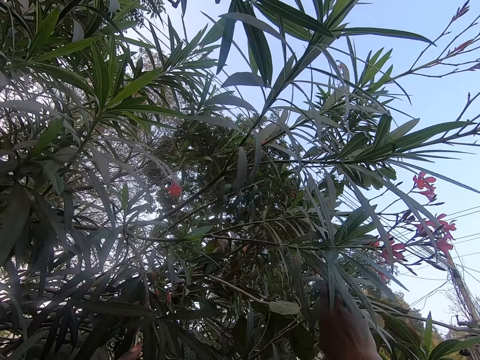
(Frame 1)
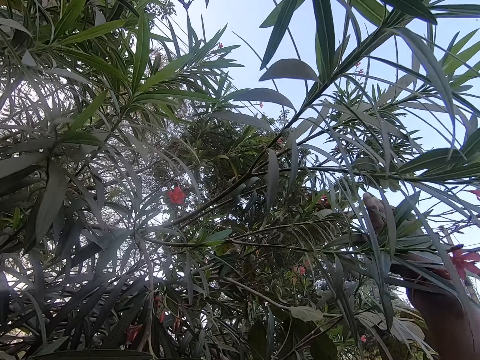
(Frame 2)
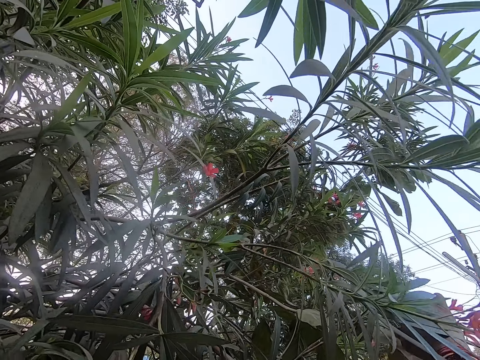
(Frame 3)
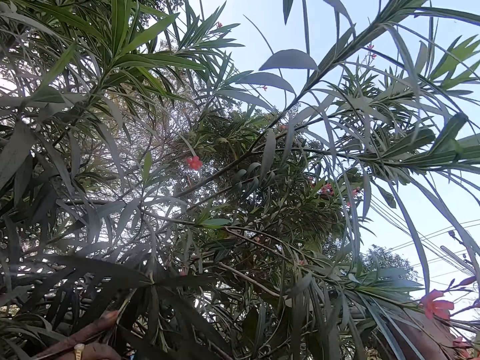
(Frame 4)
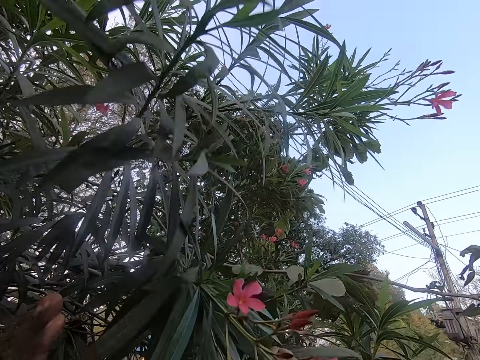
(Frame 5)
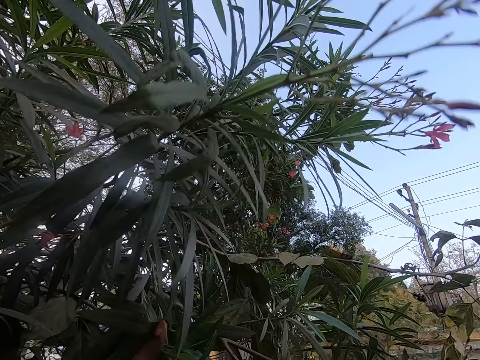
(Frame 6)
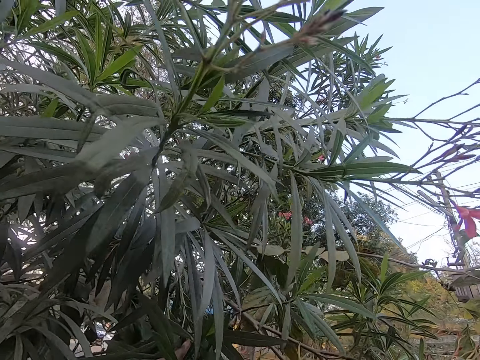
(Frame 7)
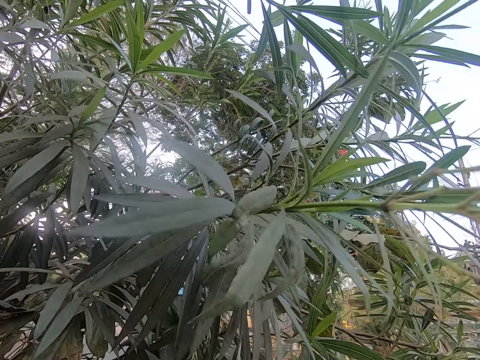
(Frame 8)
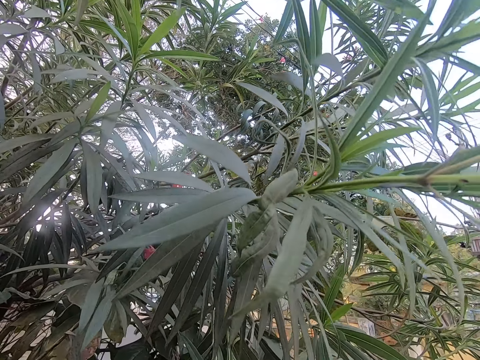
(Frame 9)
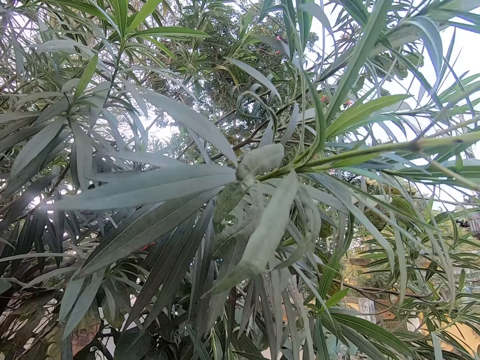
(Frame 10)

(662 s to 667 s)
The camera wearer plucks flowers from the branch.

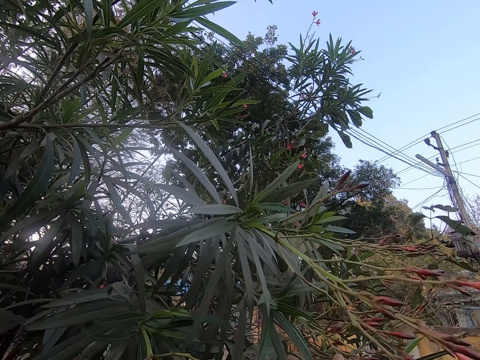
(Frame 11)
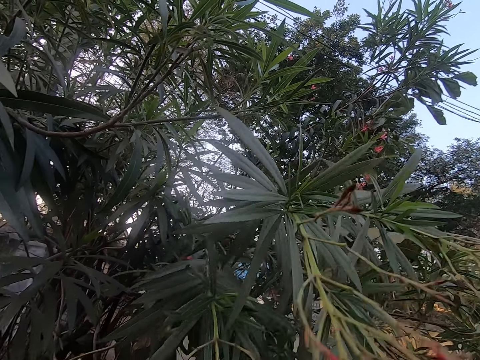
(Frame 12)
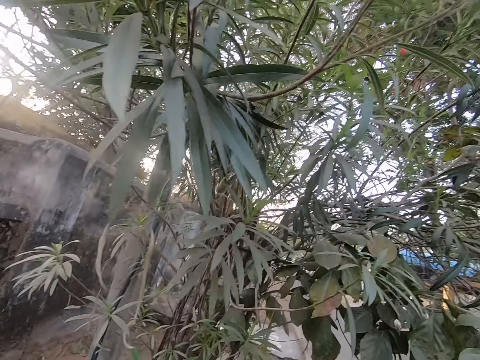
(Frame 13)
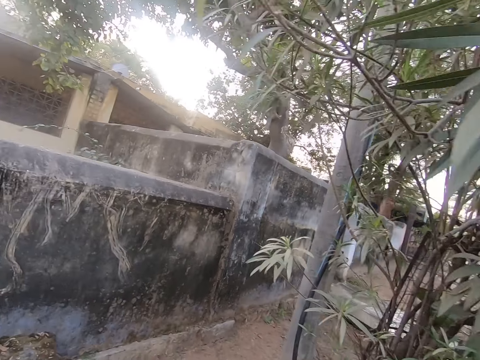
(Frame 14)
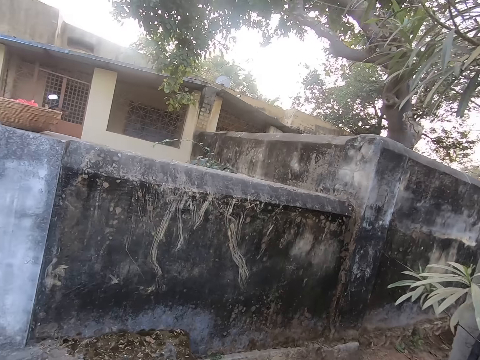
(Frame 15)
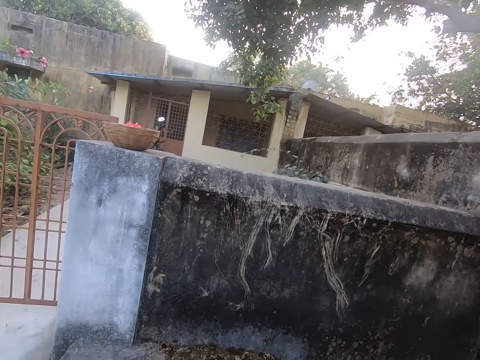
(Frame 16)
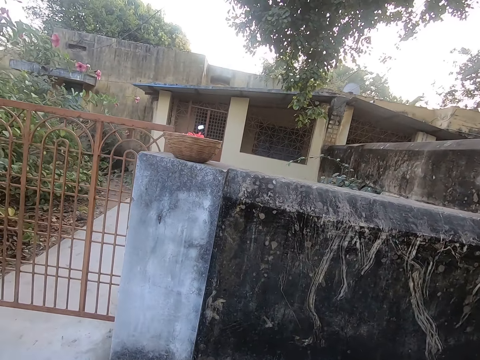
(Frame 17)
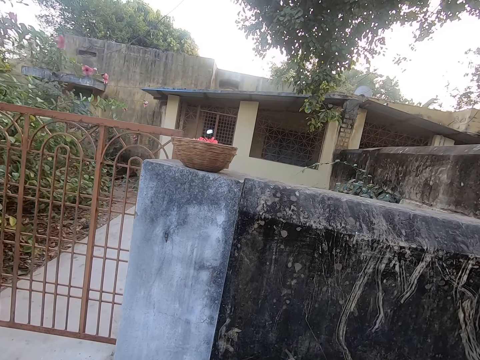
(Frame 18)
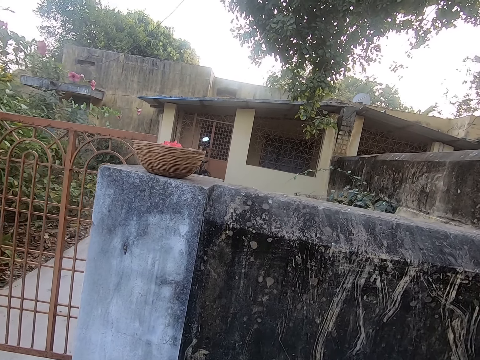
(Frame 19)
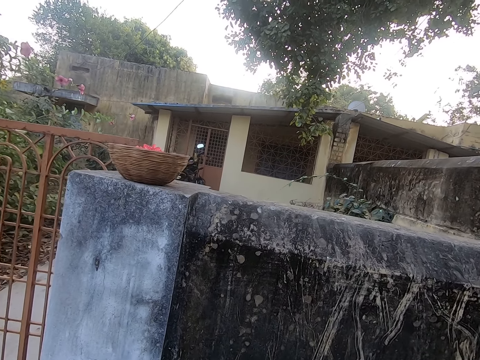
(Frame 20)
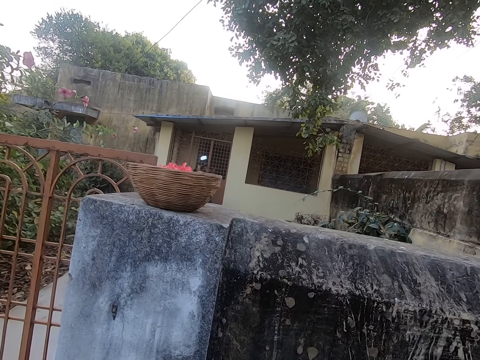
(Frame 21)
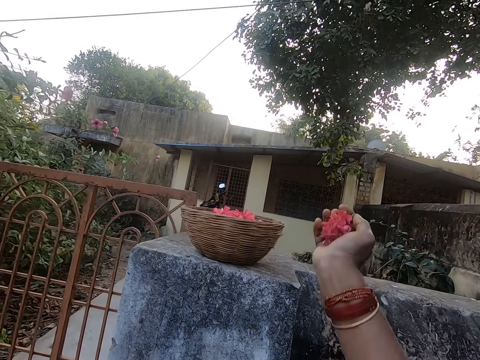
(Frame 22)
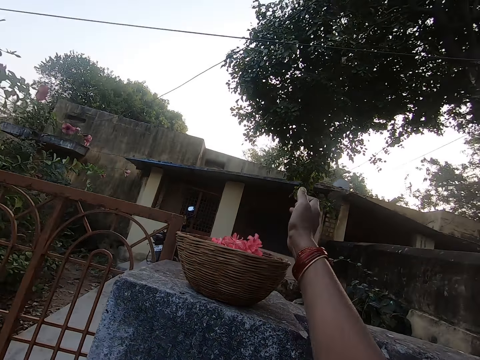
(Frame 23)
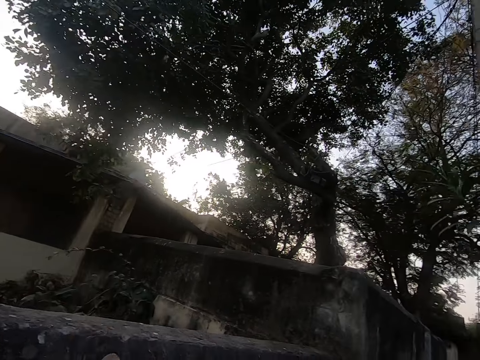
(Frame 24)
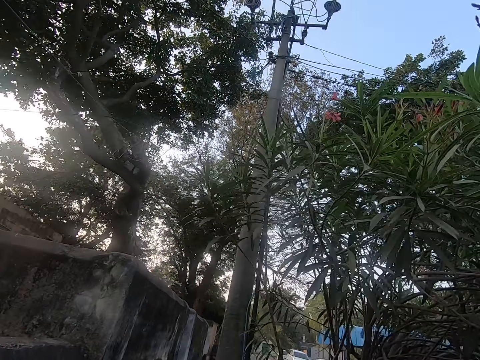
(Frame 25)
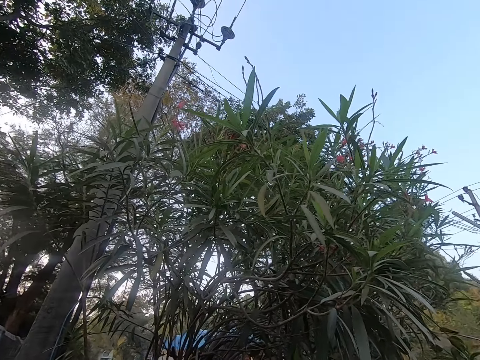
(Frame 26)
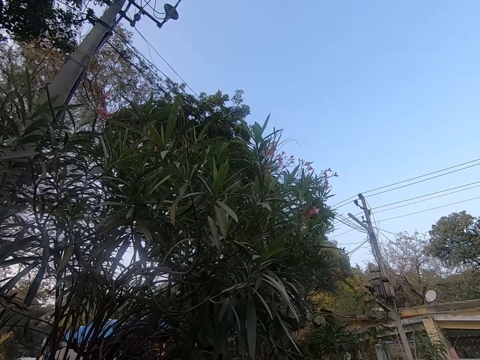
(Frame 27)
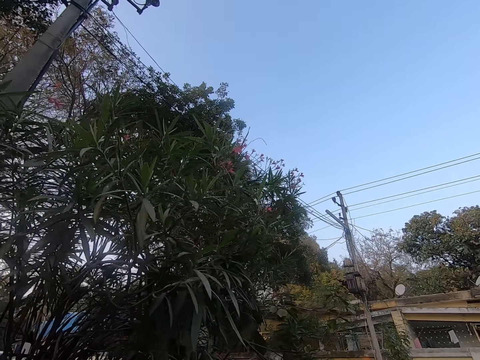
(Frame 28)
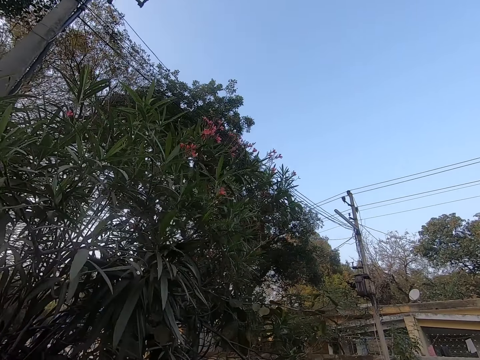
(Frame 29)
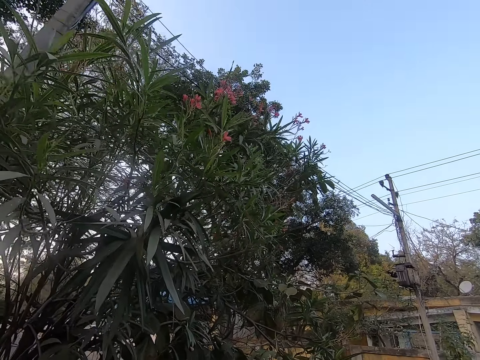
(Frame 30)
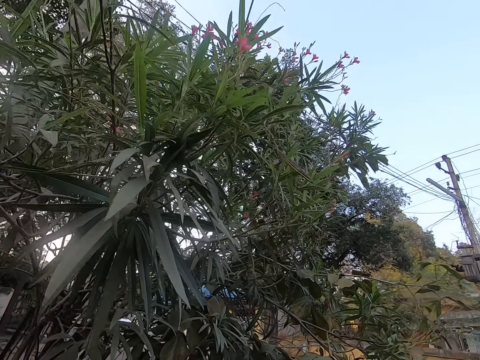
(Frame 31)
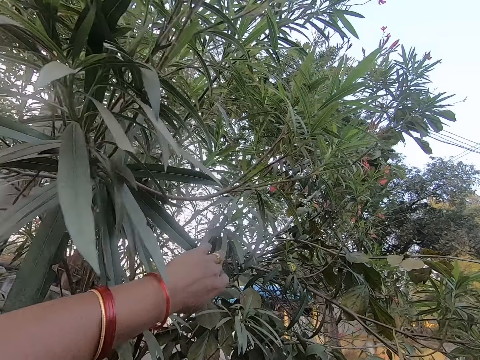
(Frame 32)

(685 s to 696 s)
The camera wearer walks towards the basket. They put the flowers in the basket. They look at the tree.

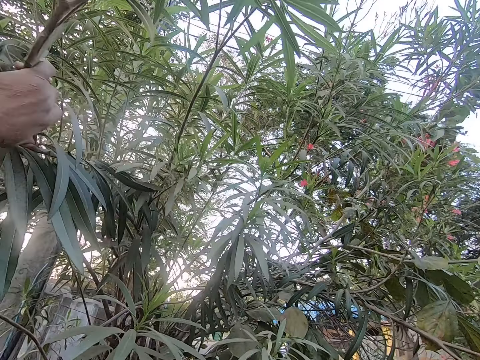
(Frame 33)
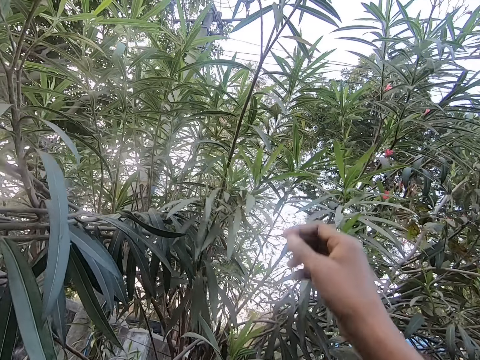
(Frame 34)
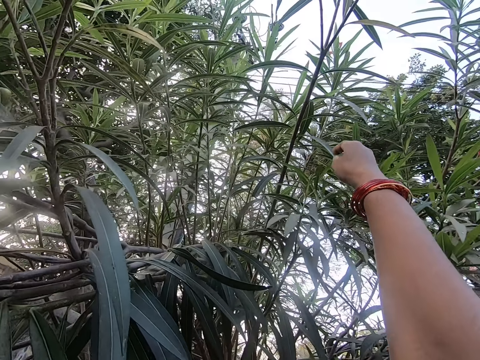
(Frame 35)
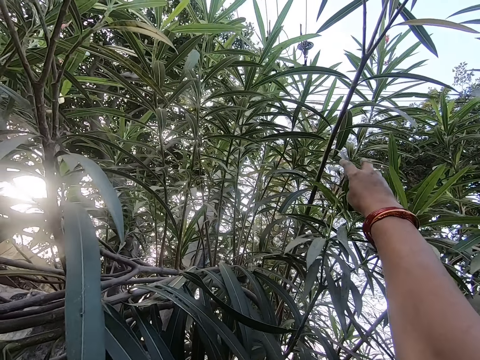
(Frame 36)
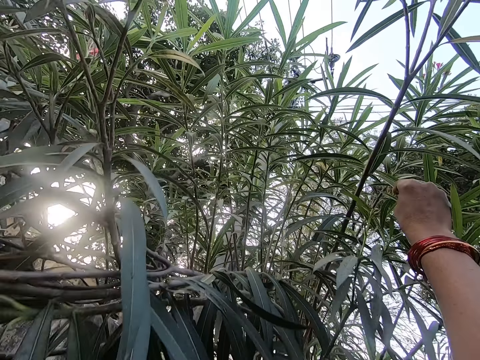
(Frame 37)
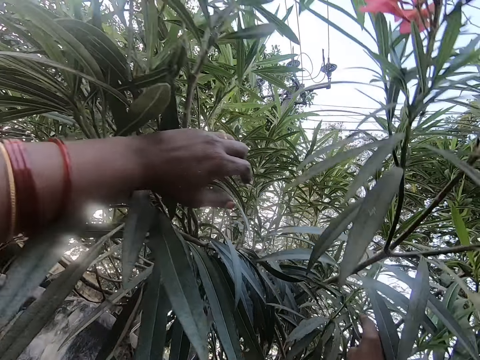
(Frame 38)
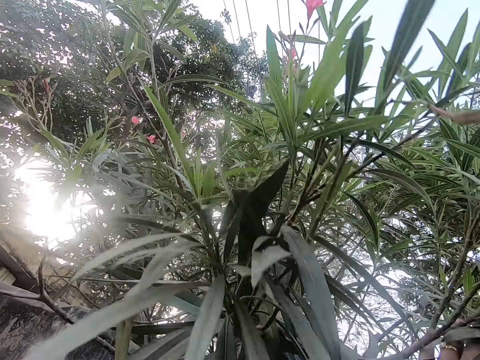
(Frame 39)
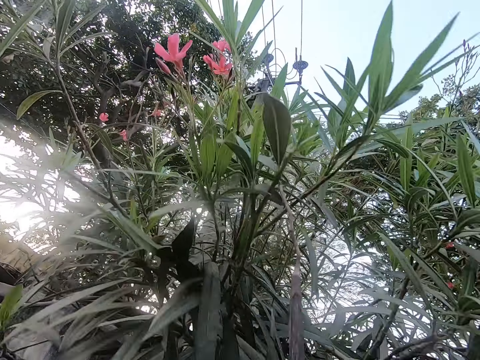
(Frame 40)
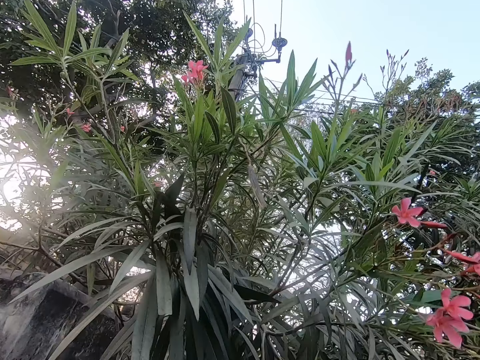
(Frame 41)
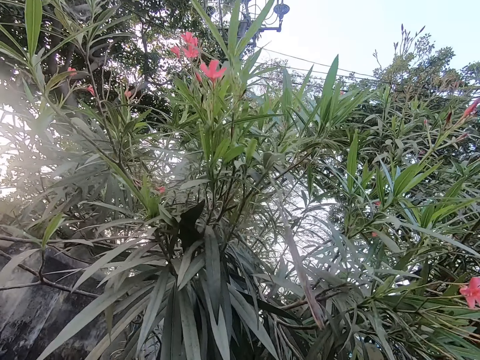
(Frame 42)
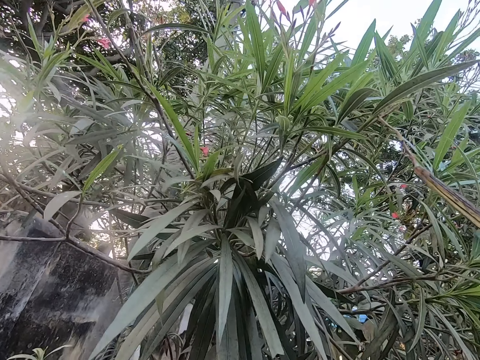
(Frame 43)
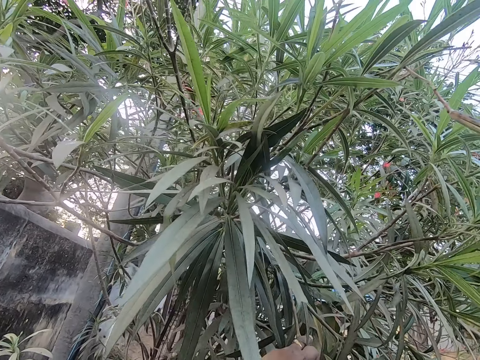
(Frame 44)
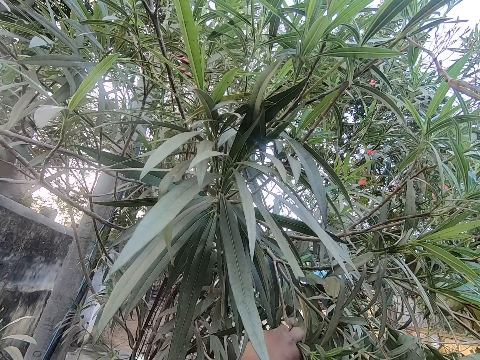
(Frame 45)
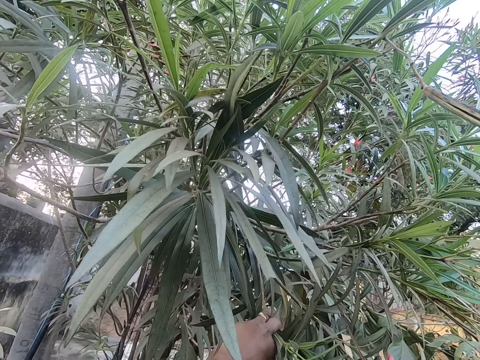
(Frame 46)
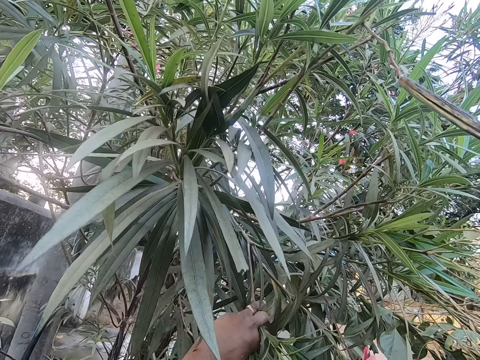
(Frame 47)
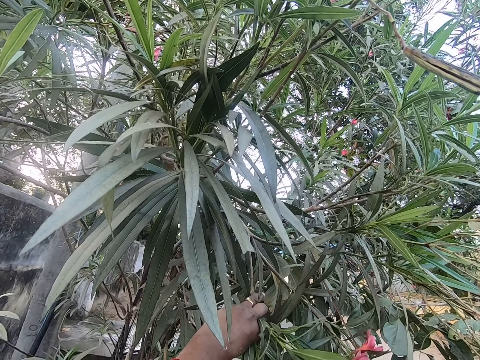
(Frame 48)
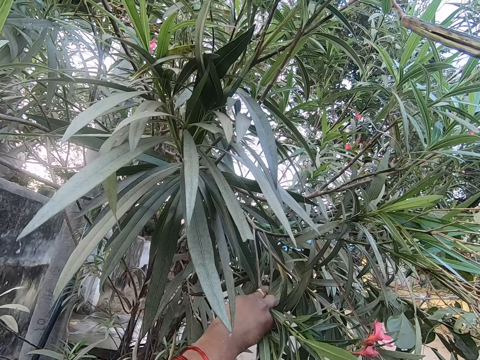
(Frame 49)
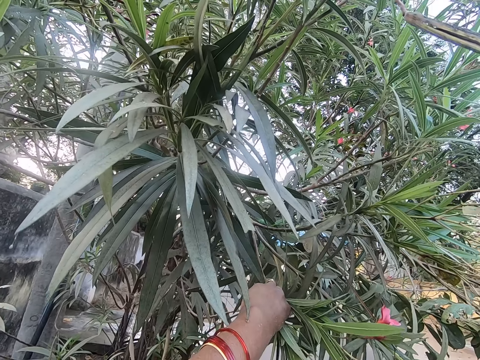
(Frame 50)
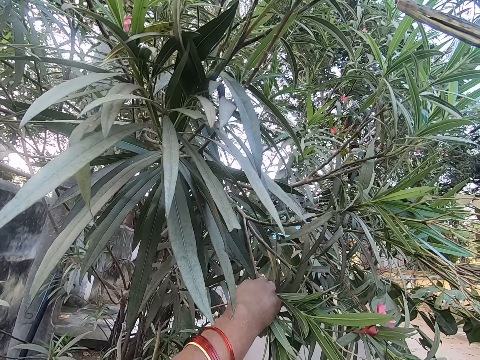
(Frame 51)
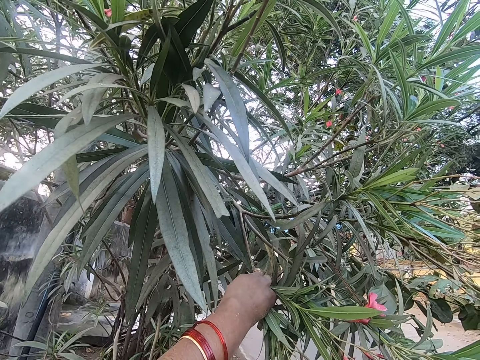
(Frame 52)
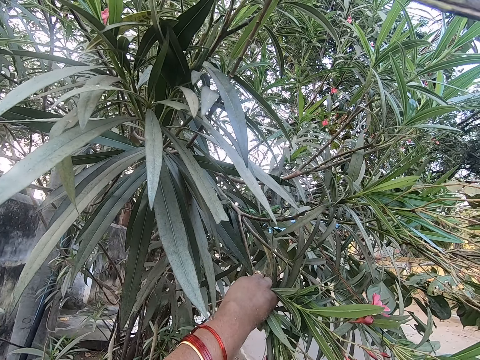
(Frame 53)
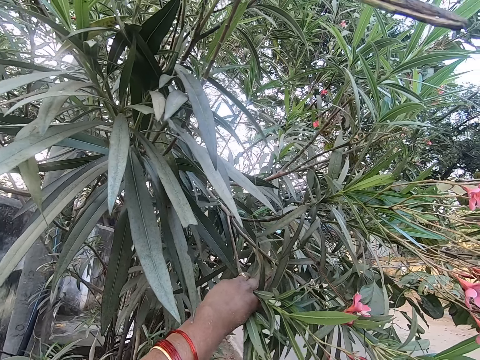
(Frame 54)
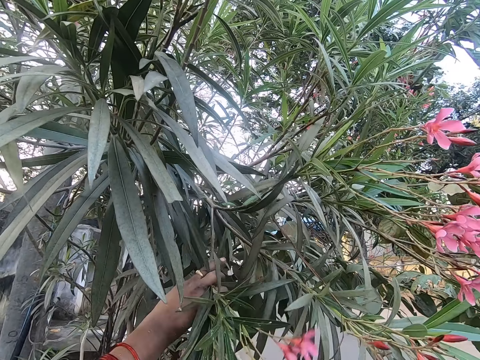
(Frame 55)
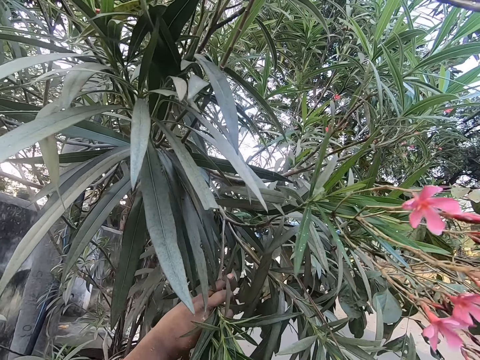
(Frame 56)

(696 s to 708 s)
The camera wearer pushes a branch. They touch the tree. They pull the branch. They pluck flowers from the branch.
